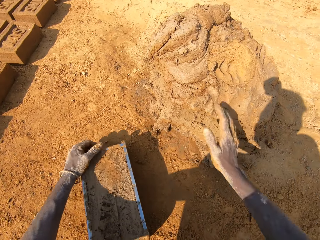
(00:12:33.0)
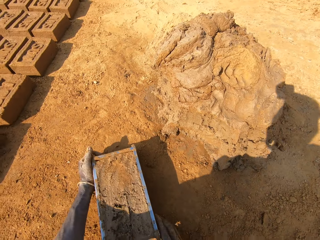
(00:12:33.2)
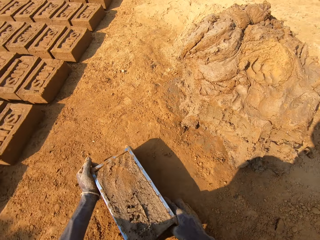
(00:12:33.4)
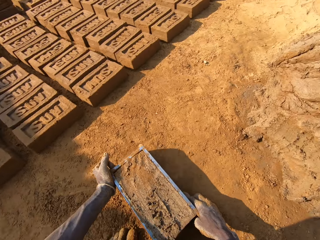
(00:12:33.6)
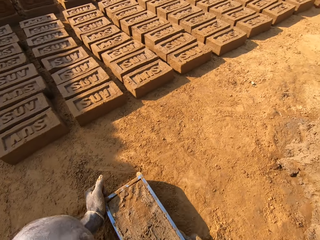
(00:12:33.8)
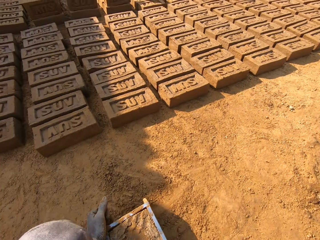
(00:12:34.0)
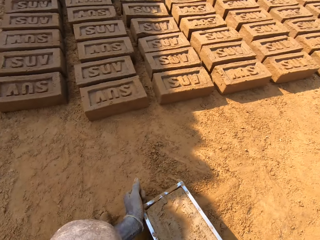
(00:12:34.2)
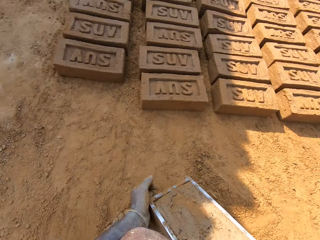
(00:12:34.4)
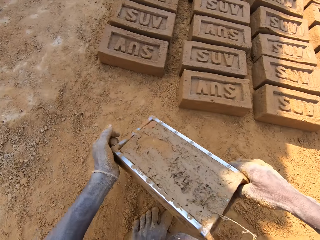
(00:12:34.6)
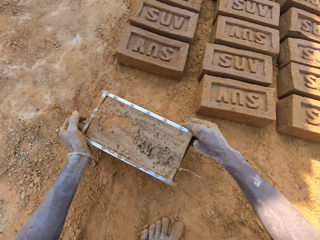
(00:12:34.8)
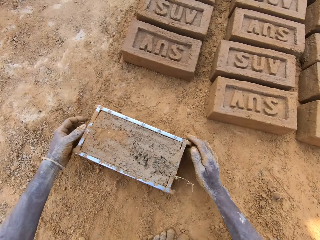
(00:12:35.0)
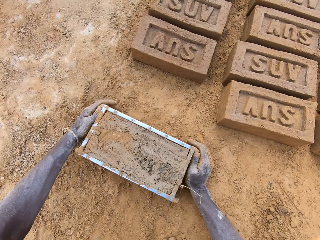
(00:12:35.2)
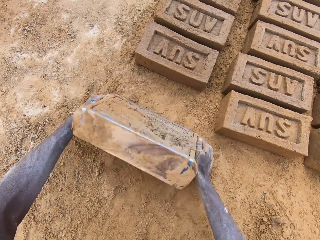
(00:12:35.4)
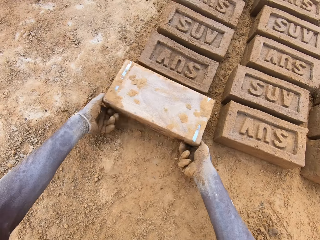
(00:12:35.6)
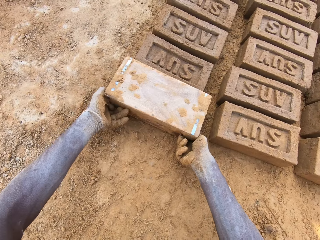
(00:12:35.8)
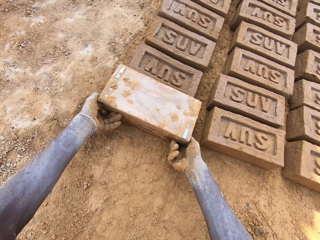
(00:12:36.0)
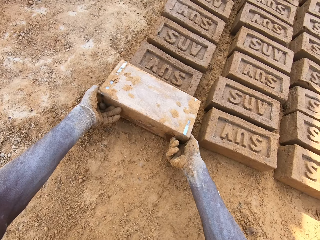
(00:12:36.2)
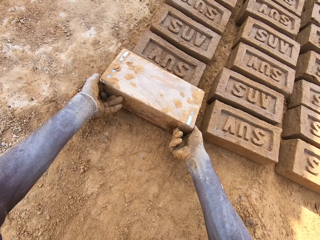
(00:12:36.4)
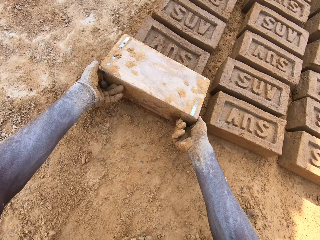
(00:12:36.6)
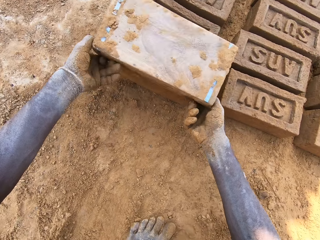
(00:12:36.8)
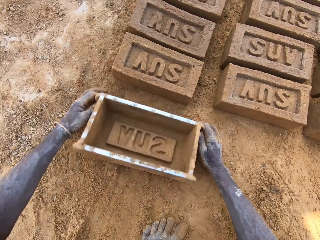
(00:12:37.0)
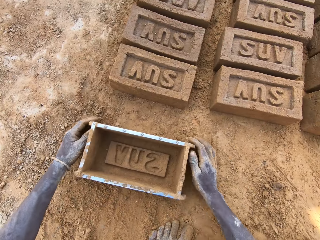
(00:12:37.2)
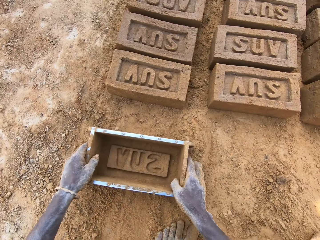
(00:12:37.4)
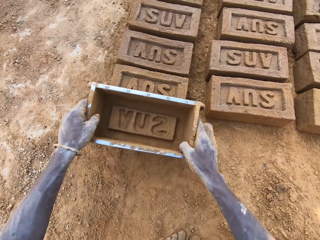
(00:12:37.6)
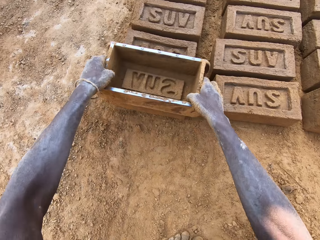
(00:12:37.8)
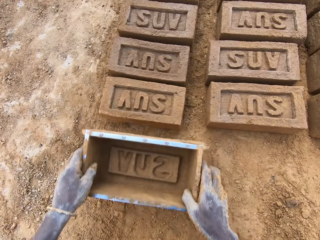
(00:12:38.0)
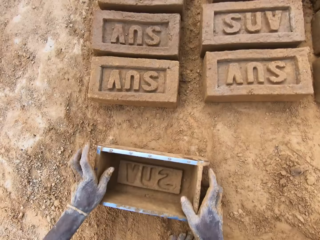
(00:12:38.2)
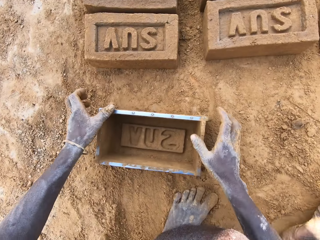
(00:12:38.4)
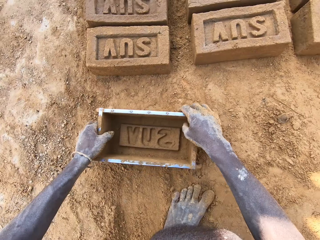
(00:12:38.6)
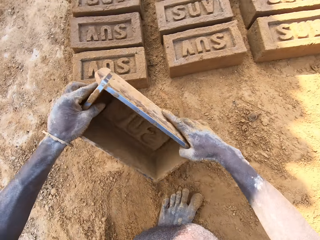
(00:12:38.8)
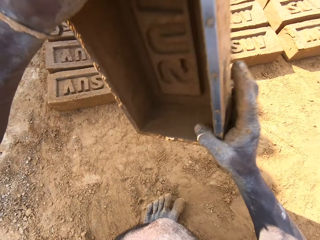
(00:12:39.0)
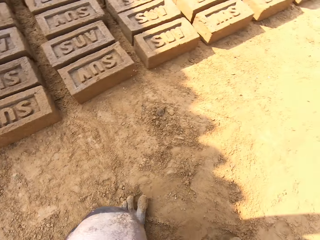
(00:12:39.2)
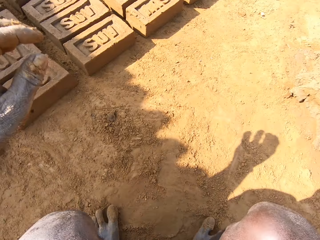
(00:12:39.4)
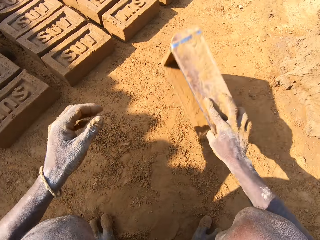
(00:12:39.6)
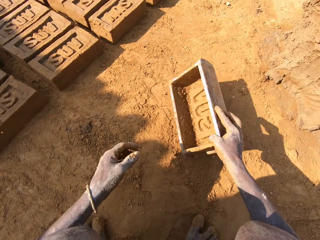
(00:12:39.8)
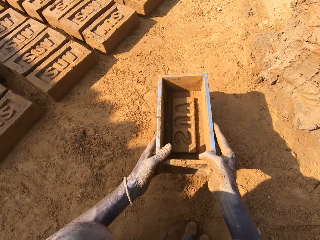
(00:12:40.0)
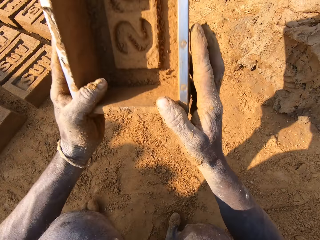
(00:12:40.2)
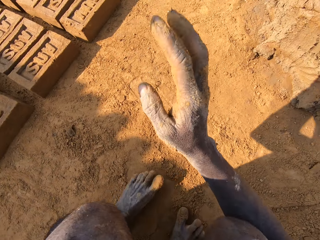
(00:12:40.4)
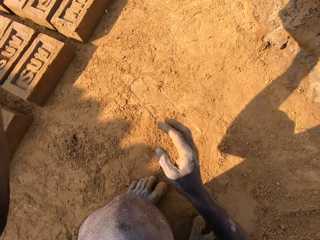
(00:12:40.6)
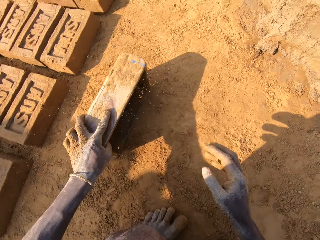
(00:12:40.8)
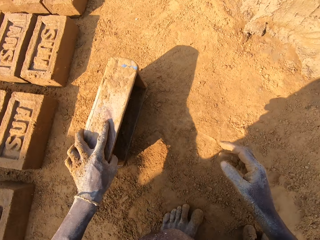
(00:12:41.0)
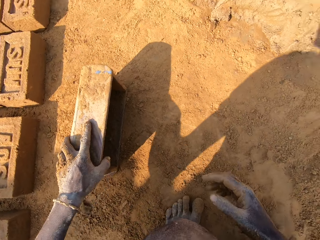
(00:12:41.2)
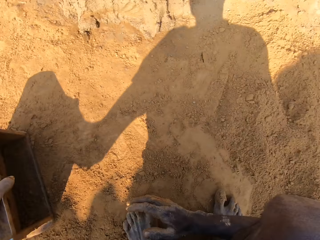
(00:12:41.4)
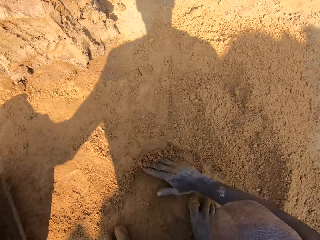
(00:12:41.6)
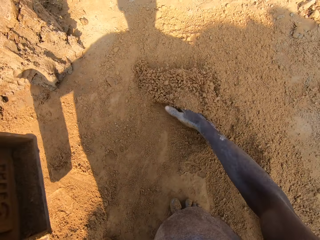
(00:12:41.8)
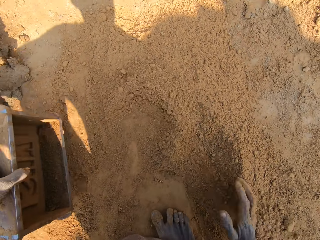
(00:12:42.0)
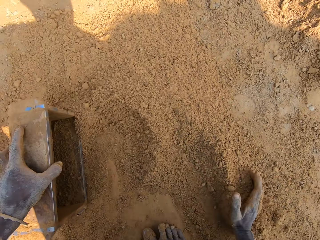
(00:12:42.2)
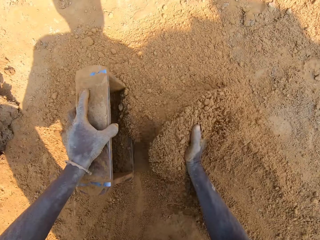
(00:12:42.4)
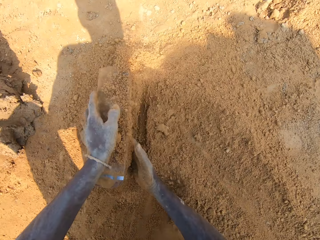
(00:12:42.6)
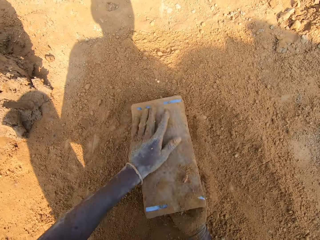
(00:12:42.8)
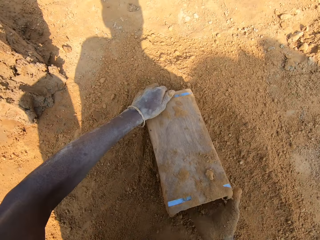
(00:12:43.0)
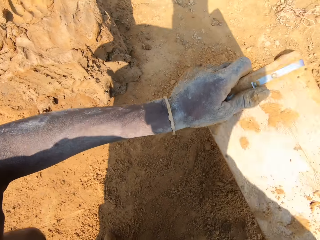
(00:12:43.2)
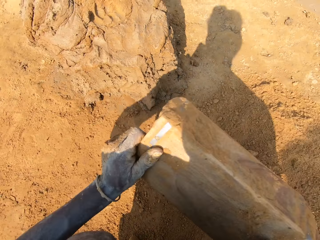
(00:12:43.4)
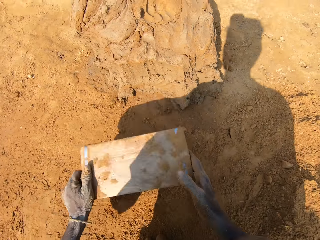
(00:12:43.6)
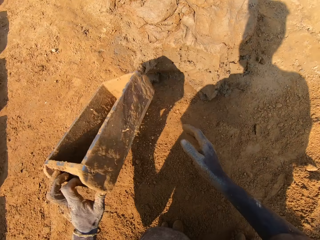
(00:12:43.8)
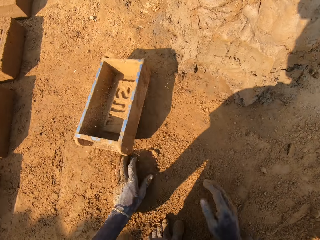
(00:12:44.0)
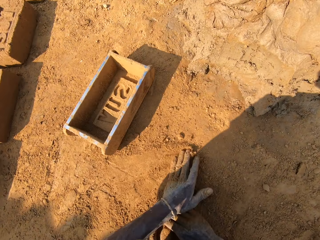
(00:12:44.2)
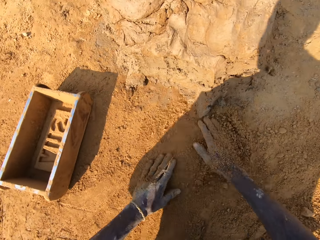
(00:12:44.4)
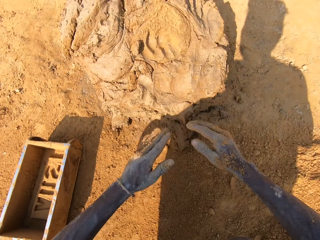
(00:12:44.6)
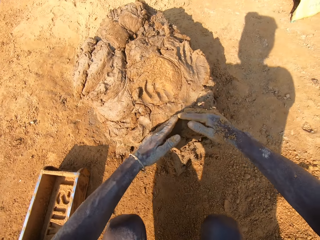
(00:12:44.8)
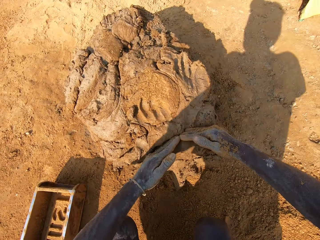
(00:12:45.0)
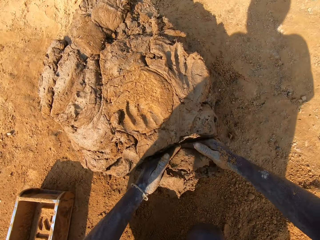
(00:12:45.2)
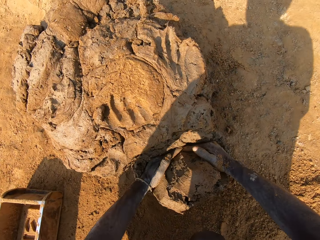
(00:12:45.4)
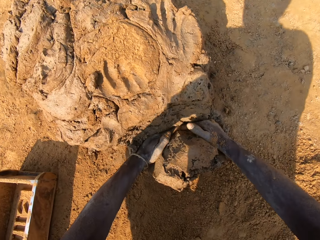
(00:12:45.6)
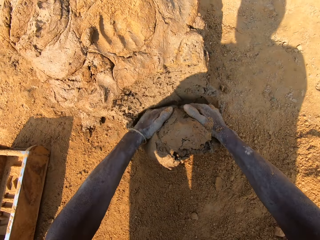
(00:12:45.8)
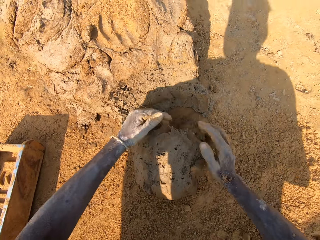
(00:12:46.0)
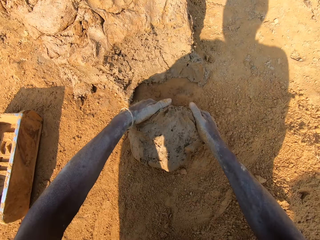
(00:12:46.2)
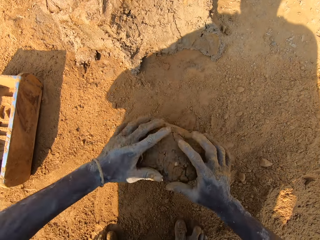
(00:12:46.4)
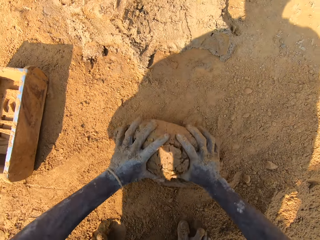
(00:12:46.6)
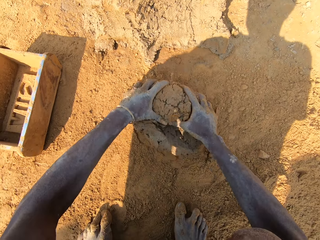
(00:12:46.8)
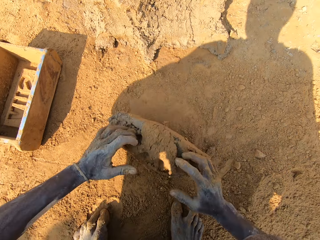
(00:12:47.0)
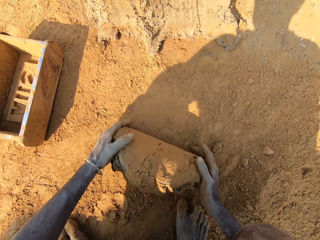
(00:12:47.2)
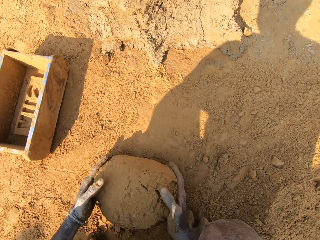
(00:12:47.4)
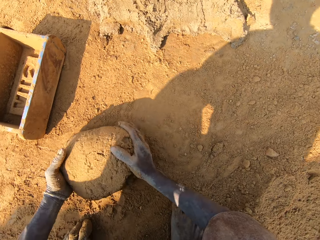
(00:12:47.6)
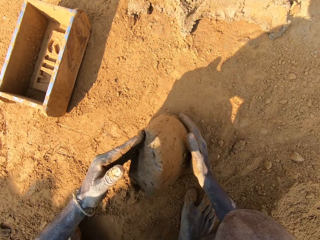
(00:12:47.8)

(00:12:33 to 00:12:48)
The camera wearer puts clay or mud on the heap of clay. They pick up the brick mold on the ground. They put the brick on the ground. They put the mud on the ground. They align a brick on the ground. They hit the brick mold on the ground. They put sand in the brick mold. They dust something with soil. They pour the sand on the ground. They wipe their hands on the ground. They cut a piece of mud. They mold the clay on the ground. They roll the mud on the ground.

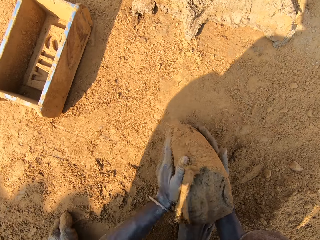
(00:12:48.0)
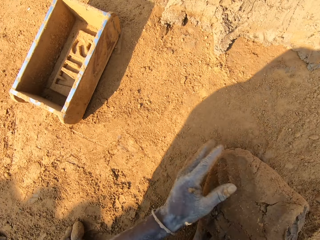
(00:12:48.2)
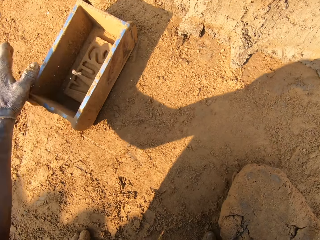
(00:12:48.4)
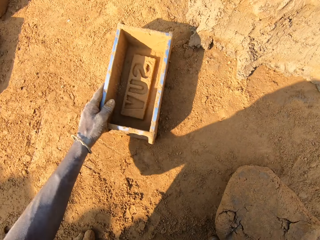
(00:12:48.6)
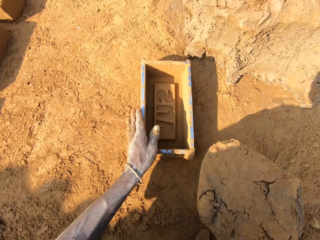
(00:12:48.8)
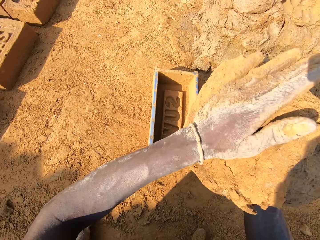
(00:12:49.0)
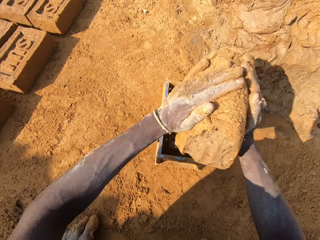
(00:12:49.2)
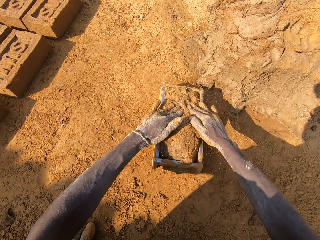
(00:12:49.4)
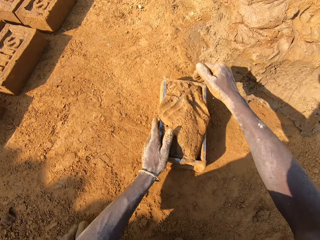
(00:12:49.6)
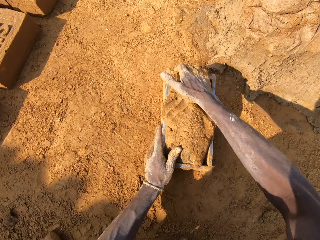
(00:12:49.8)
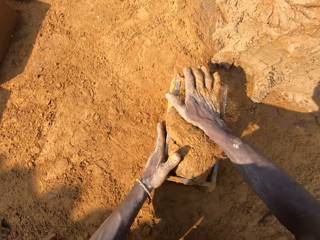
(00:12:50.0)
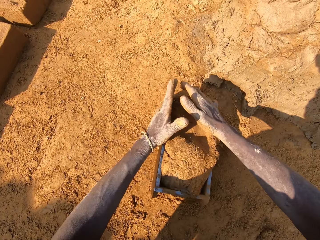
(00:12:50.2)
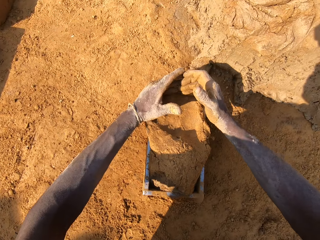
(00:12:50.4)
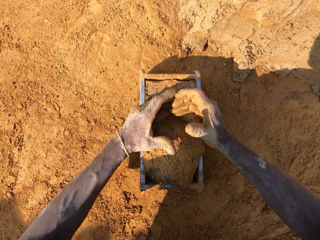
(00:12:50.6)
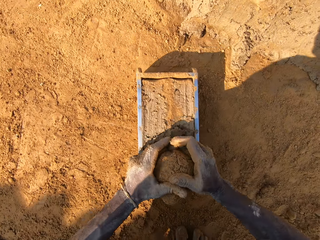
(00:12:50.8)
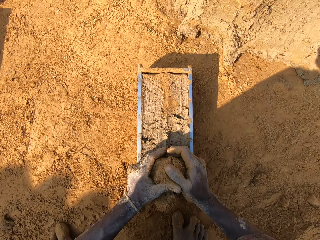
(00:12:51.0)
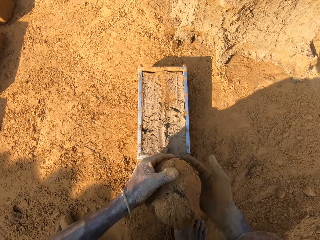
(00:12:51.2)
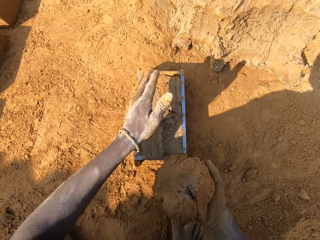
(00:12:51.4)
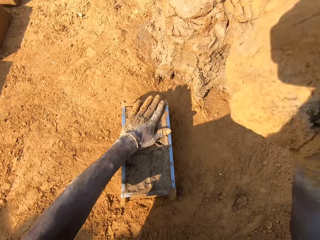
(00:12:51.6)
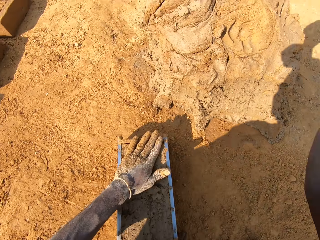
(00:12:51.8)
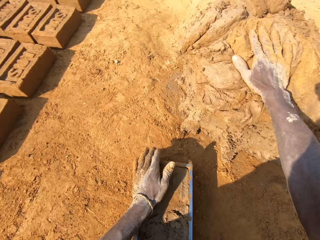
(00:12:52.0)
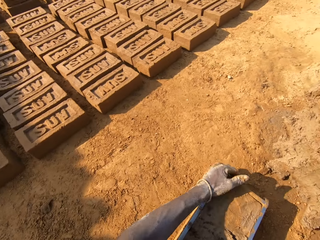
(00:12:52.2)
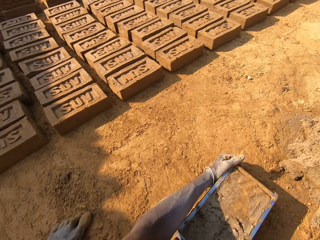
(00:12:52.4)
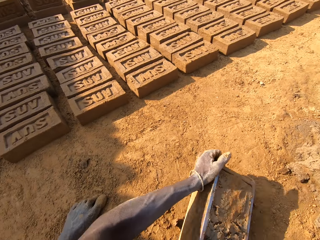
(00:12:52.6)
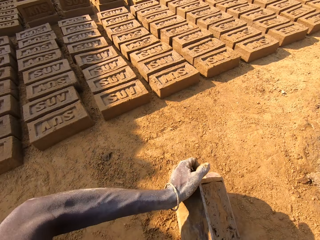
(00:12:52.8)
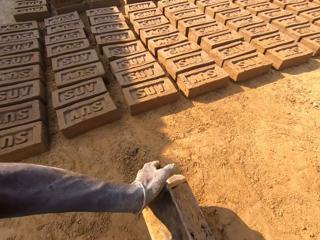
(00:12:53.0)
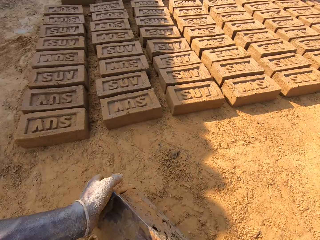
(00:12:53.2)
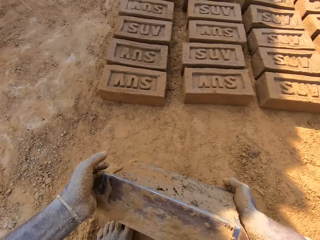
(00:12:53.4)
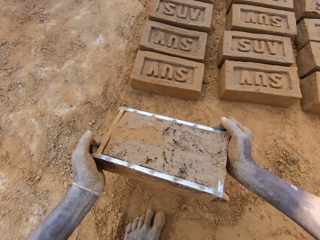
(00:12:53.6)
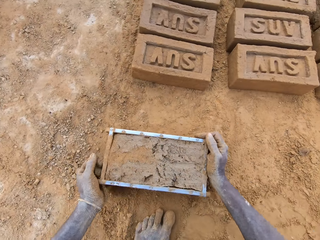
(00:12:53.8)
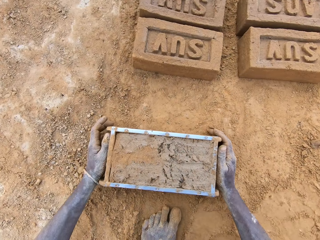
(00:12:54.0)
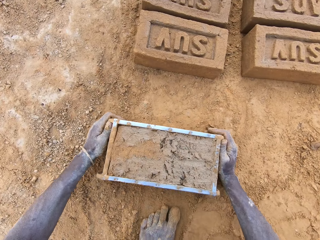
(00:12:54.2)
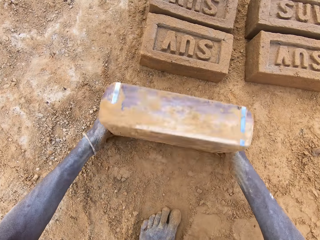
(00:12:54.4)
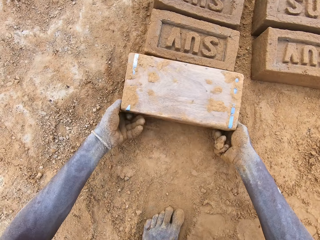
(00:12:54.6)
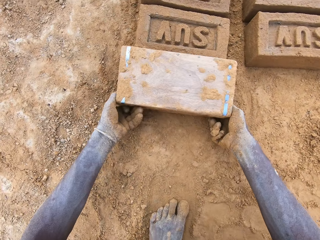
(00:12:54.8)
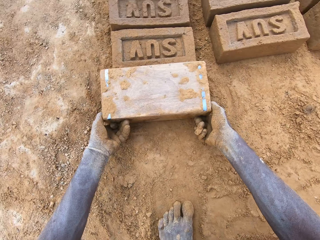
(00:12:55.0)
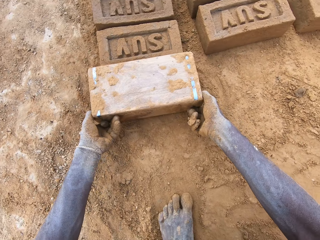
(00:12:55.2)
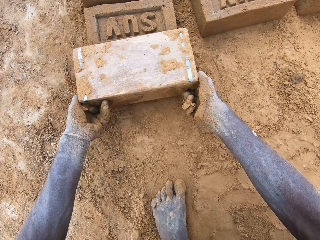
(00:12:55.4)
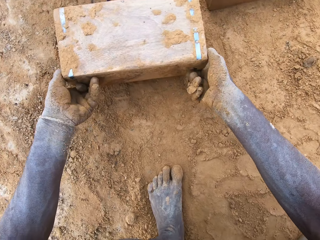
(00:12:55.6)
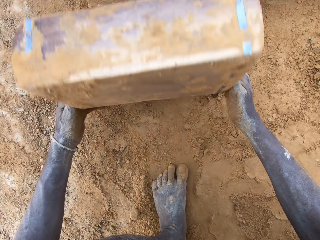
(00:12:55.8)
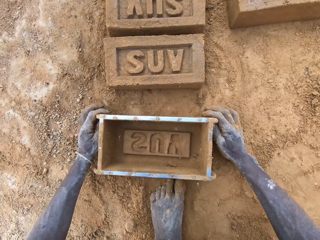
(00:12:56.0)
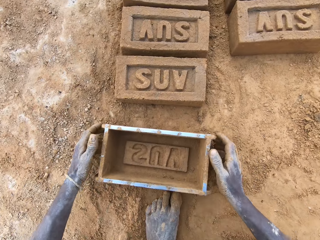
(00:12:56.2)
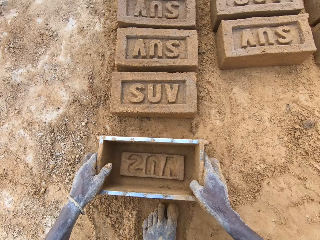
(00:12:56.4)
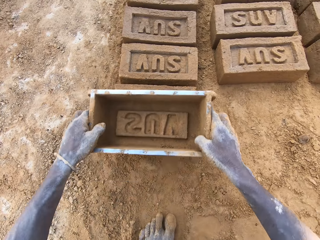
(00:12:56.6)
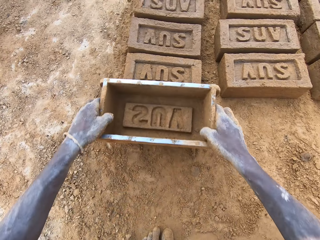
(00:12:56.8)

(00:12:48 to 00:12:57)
The camera wearer puts clay or mud in the brick mold. They cut the clay. They remove a piece of mud from something. They put the clay on the heap of clay. They pick up the brick mold on the ground. They put the brick on the ground. They remove the mud from something.
